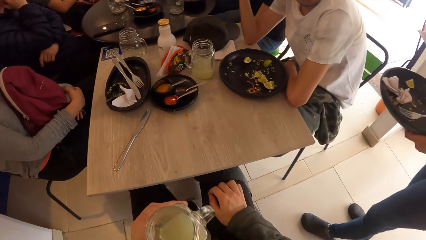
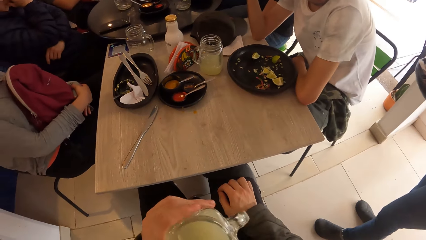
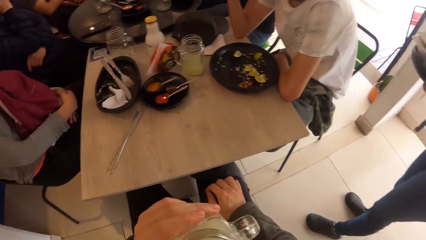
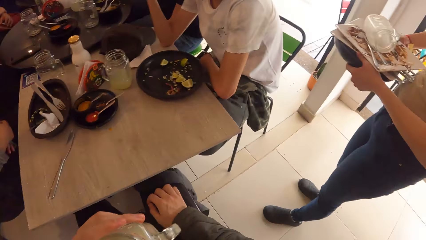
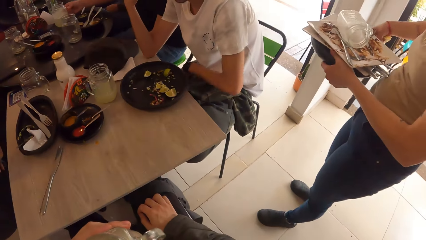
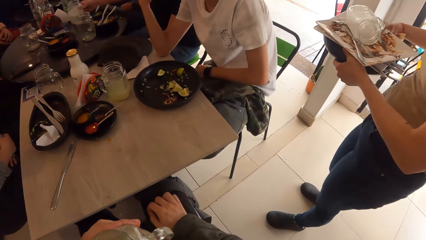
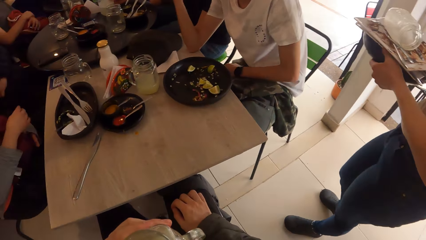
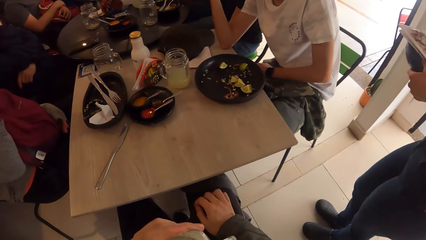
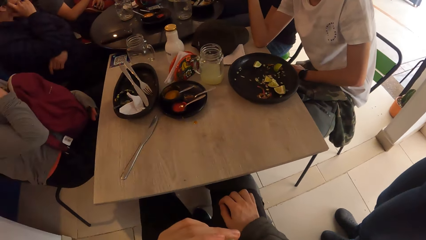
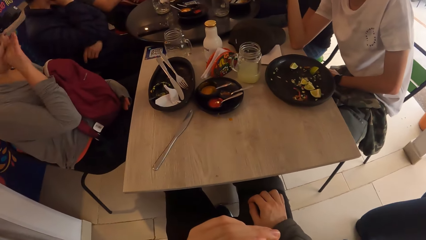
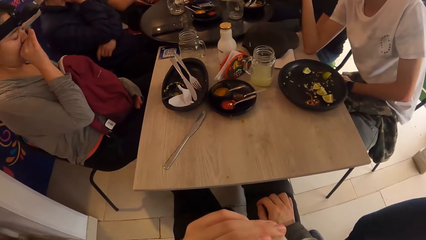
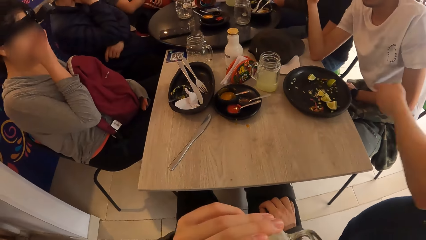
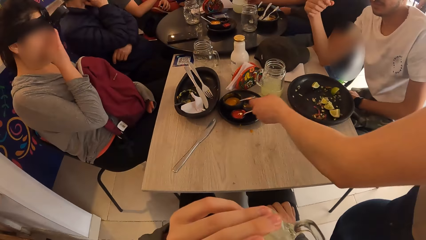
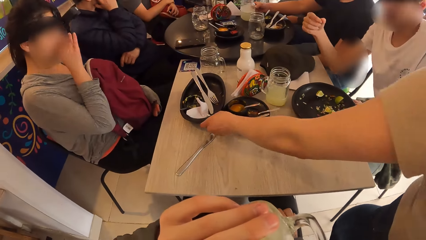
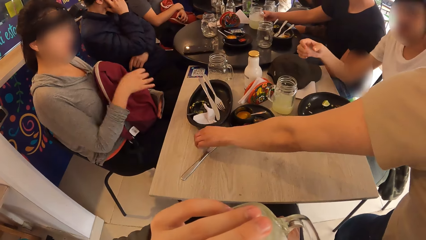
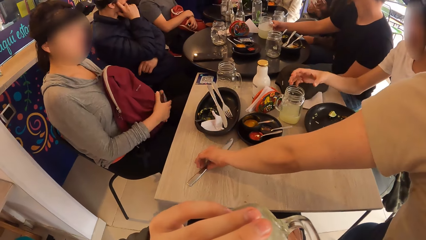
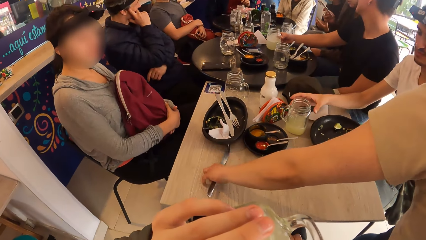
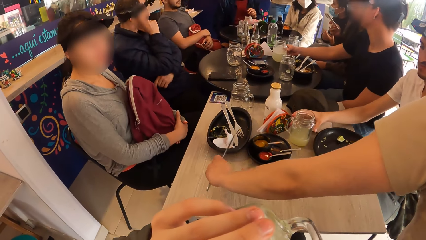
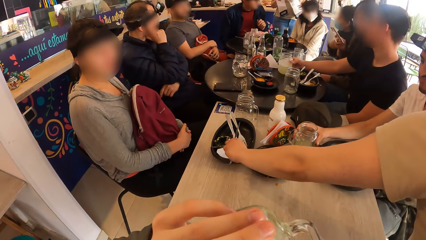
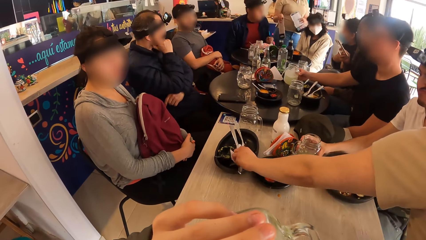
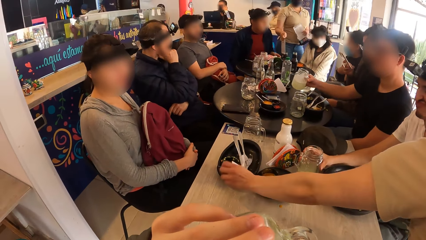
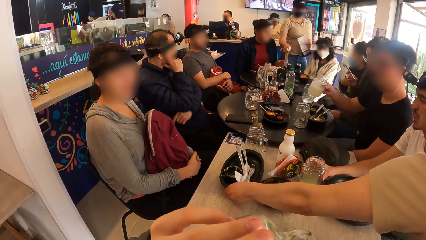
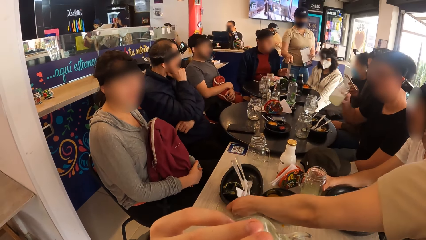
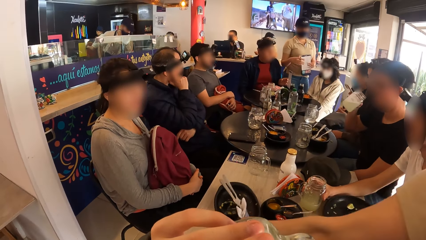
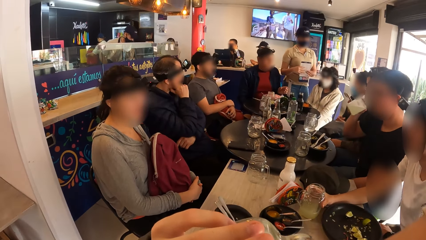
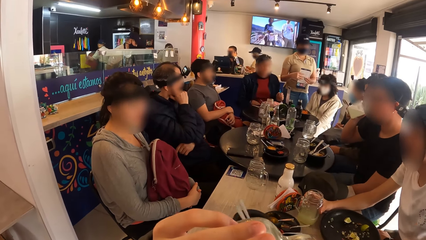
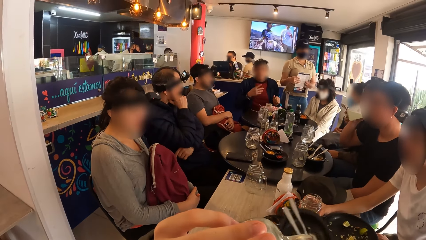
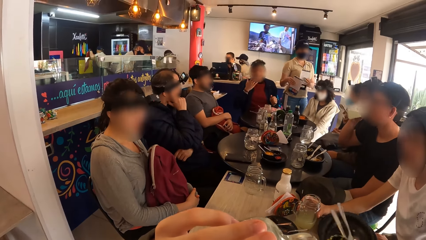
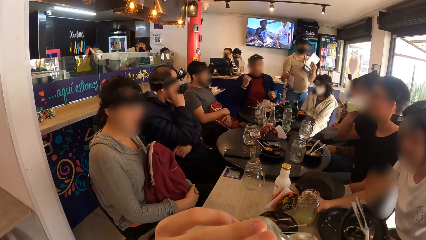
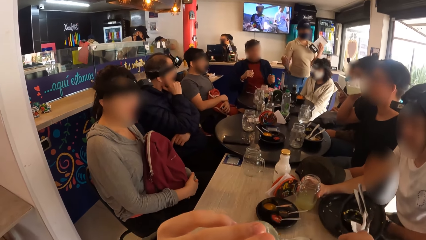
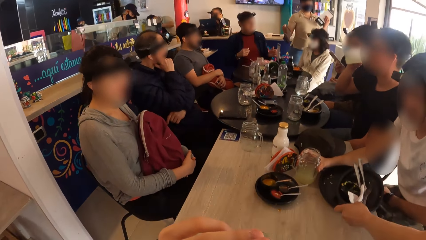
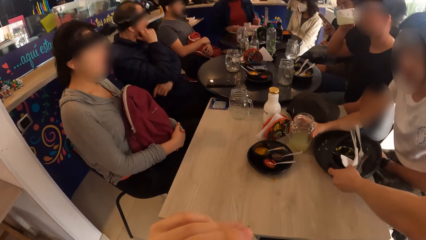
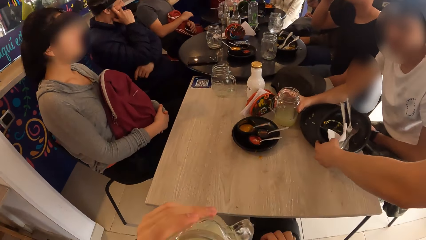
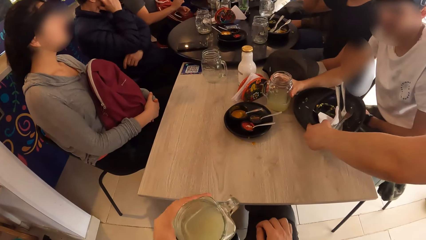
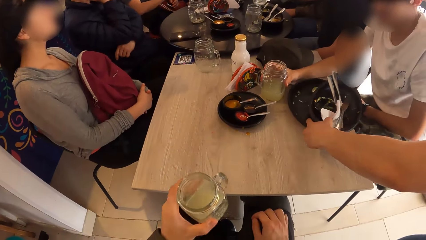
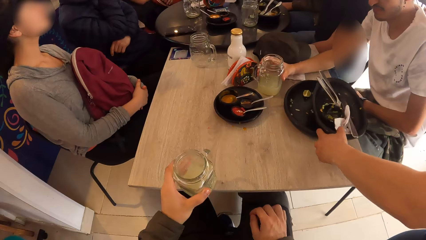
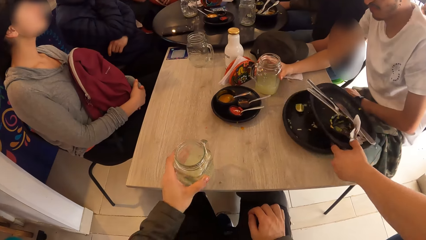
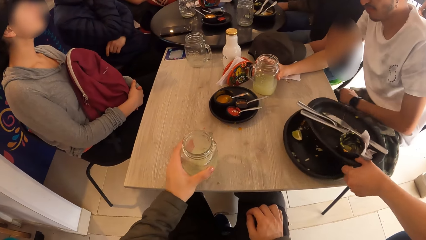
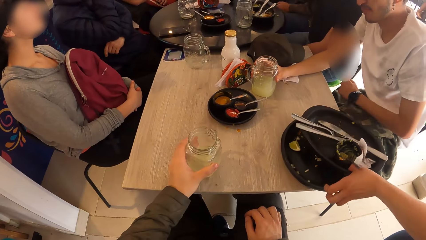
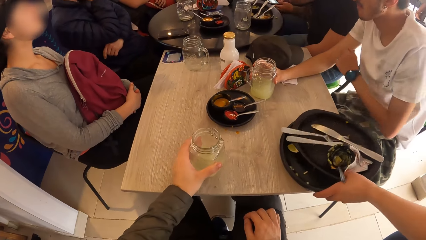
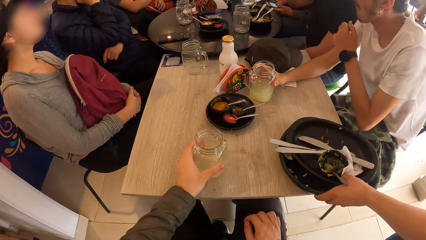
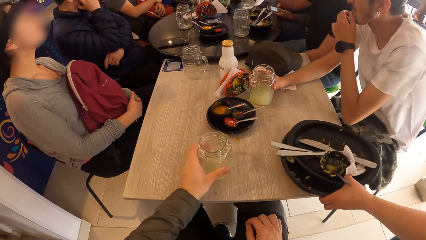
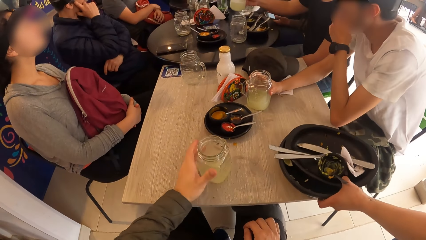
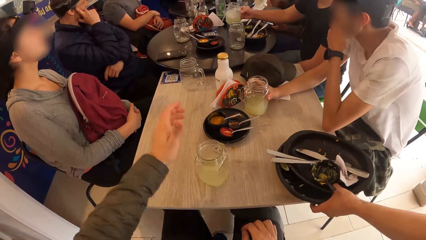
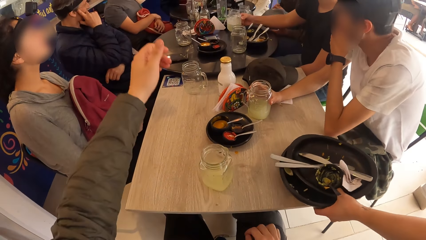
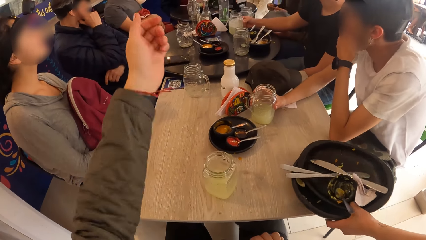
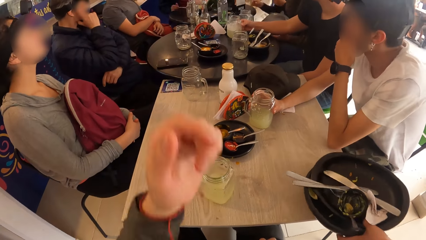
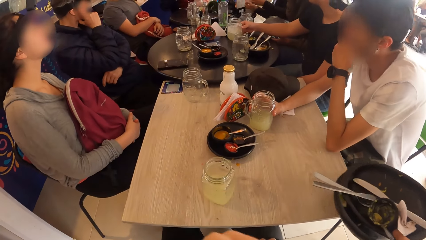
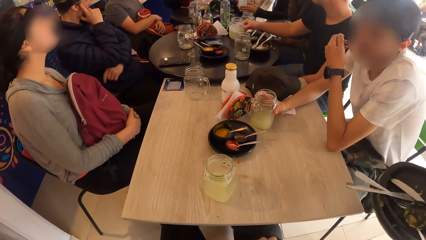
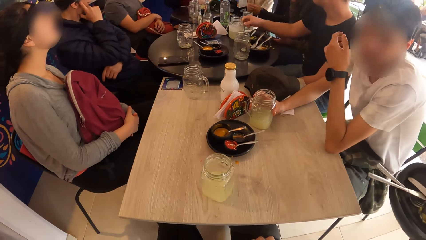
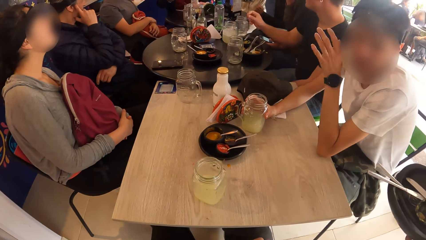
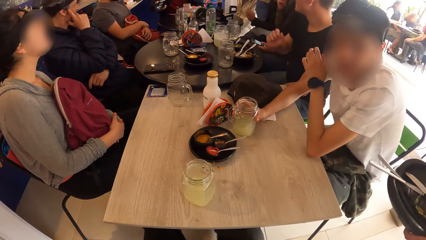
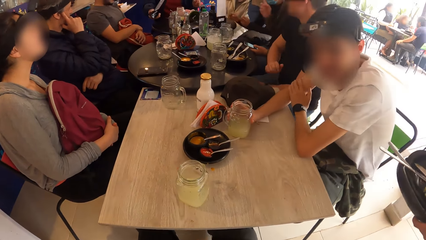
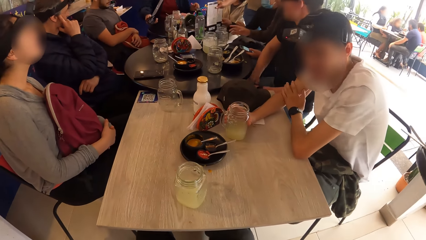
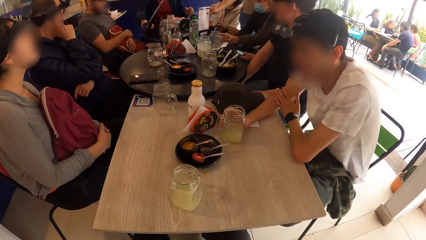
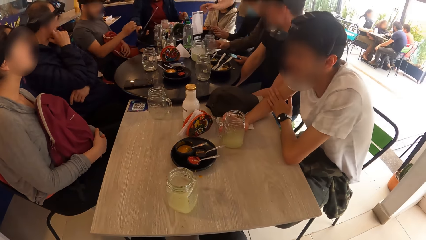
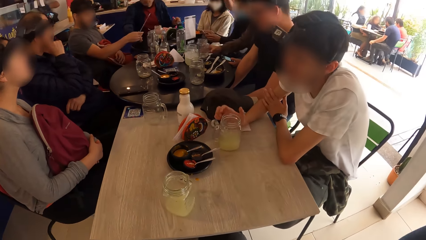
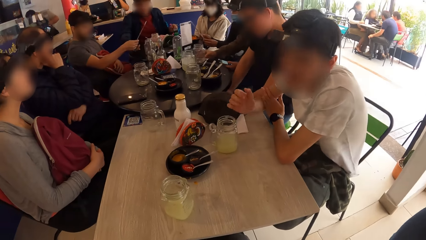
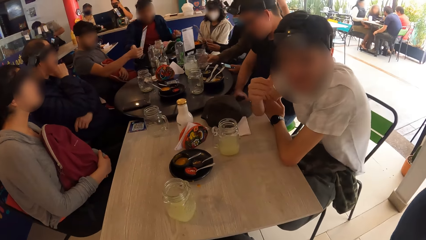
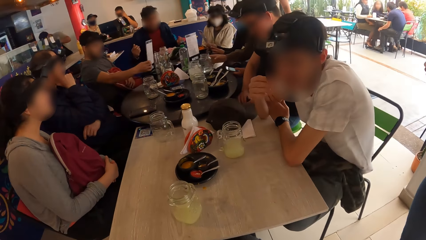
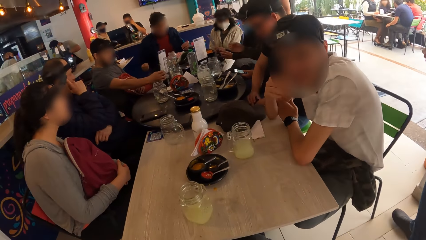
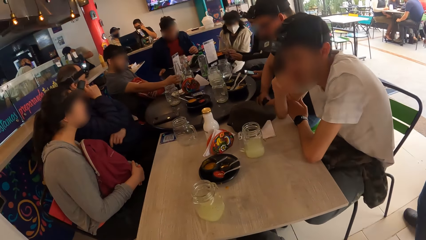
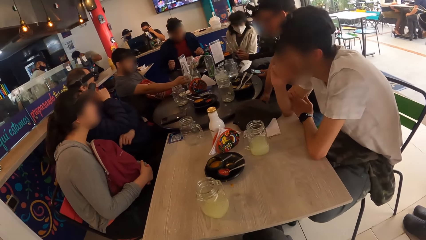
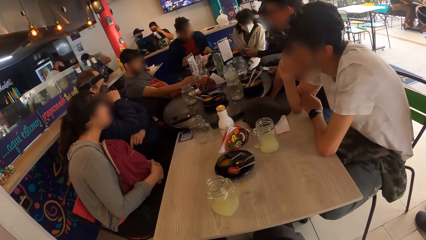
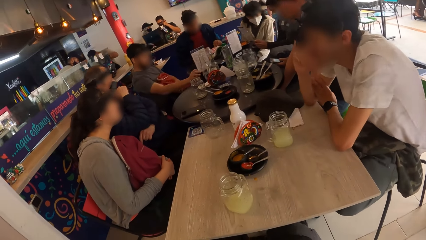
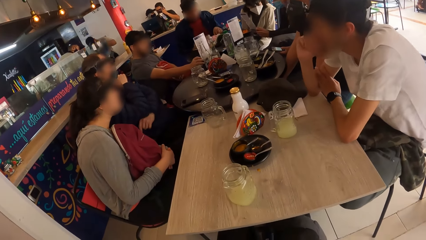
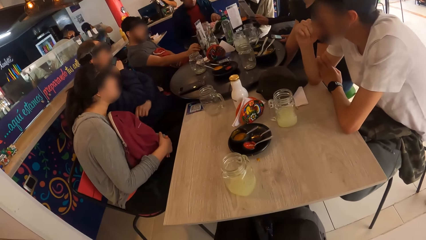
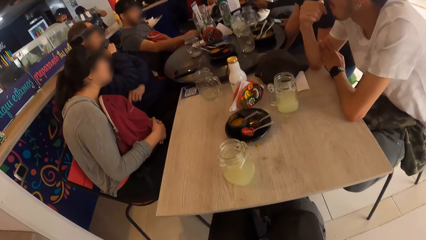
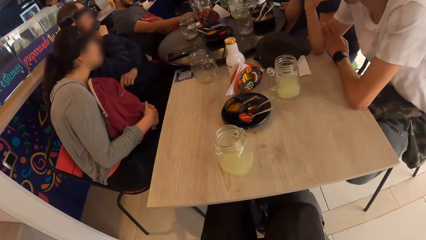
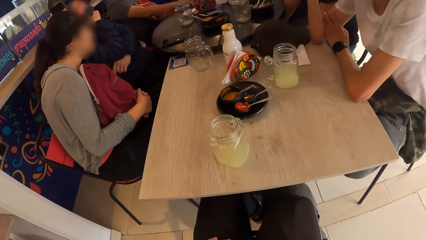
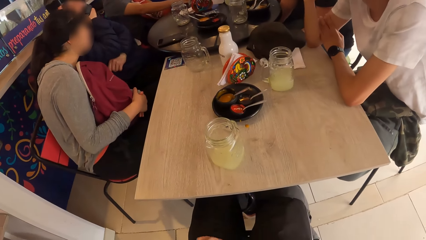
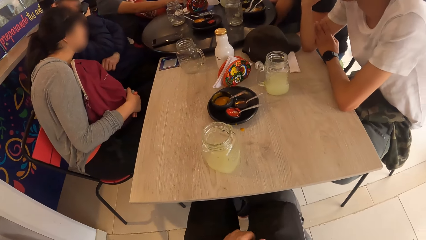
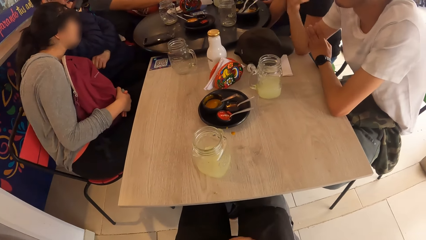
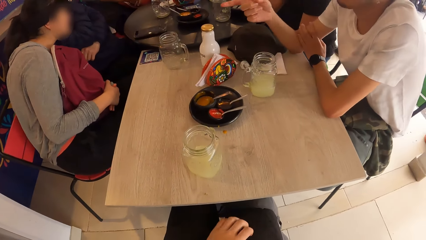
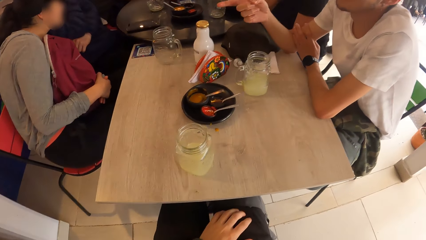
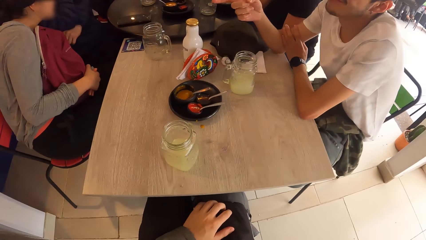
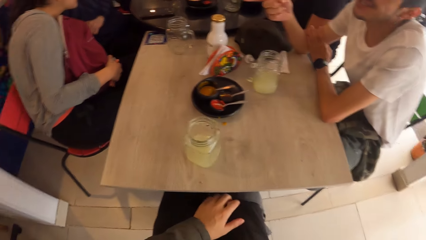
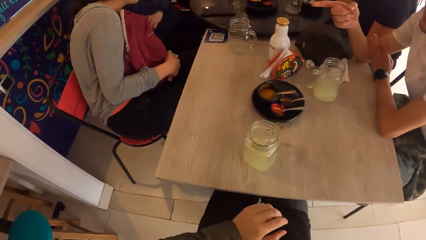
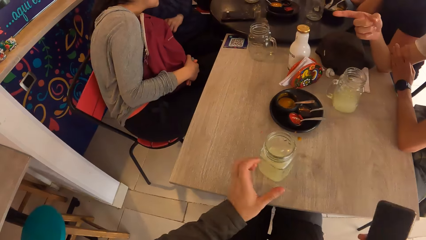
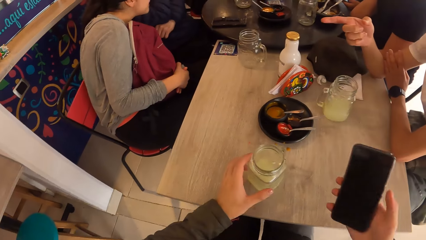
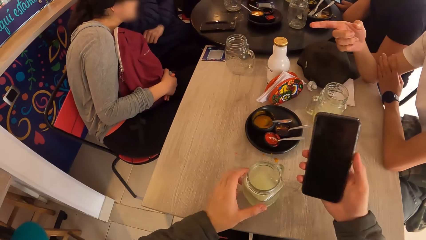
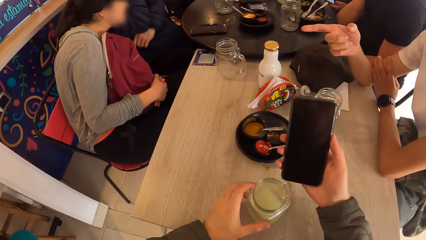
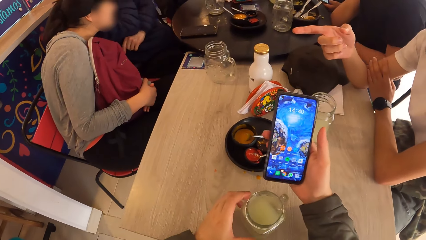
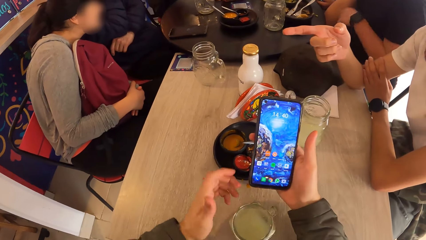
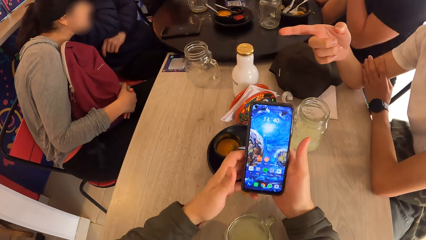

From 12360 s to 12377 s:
The waiter passes the plate from her left hand to her right hand. The camera wearer drinks from the glass of juice in his left hand. The waiter picks a knife from the table with her left hand. A man picks the glass of juice from the table with his right hand. The waiter drops the knife in a plate on the table with her left hand. The waiter picks the plate from the table with her left hand. The man drinks from the glass of juice in his right hand. The waiter drops the plate on the plate on the table with her left hand. The waiter picks the plate from the table with her left hand. The camera wearer drops the glass of juice on the table with his left hand. The man drops the glass of juice on the table with his right hand. Another waiter drops a menu on the table with her right hand. Another man collects a menu from a third man with his right hand. The second man places the menu on the table with his right hand. The camera wearer operates his phone with both hands.
